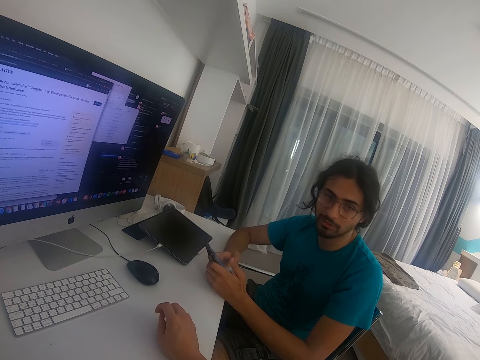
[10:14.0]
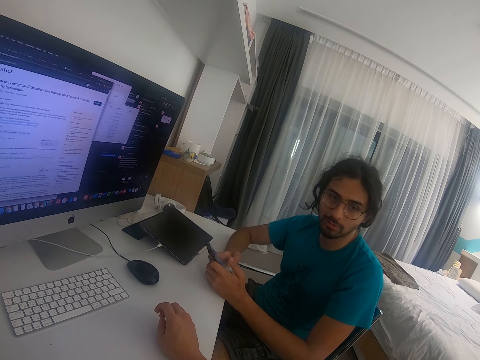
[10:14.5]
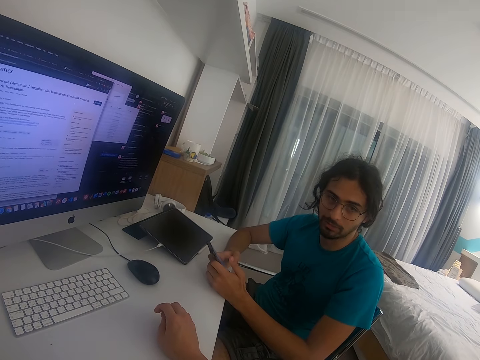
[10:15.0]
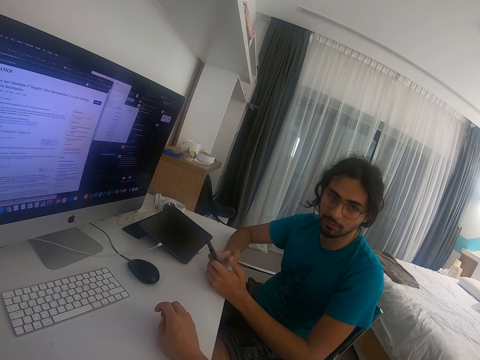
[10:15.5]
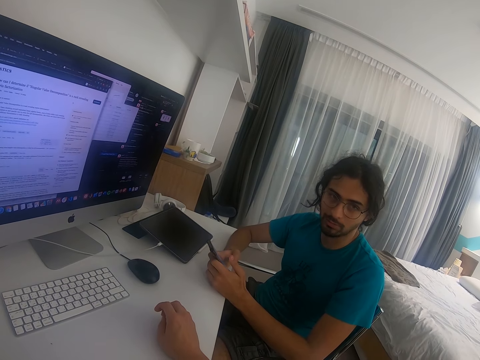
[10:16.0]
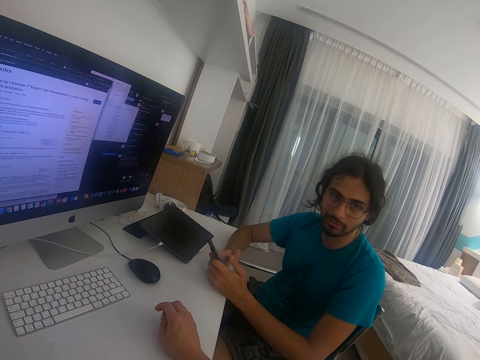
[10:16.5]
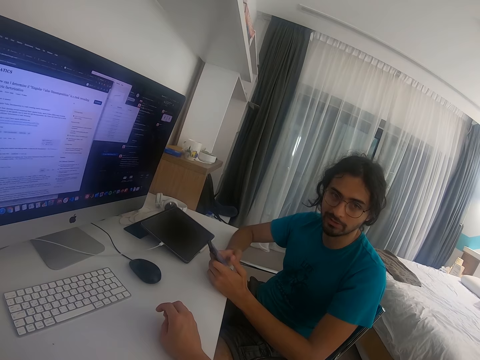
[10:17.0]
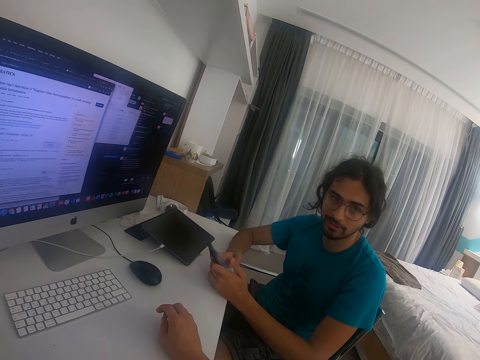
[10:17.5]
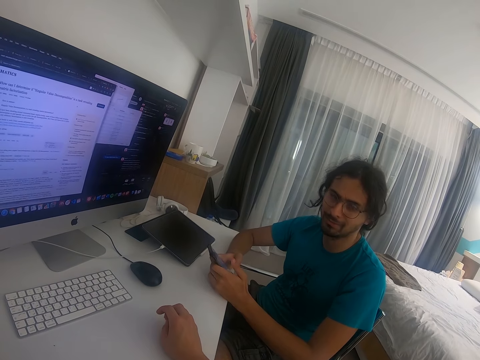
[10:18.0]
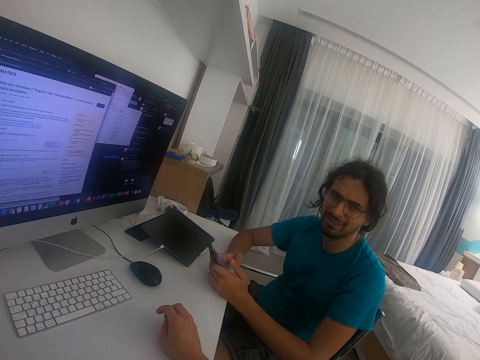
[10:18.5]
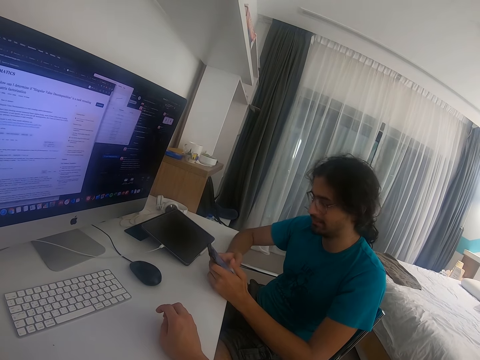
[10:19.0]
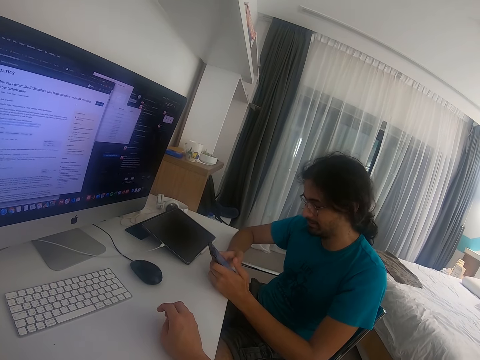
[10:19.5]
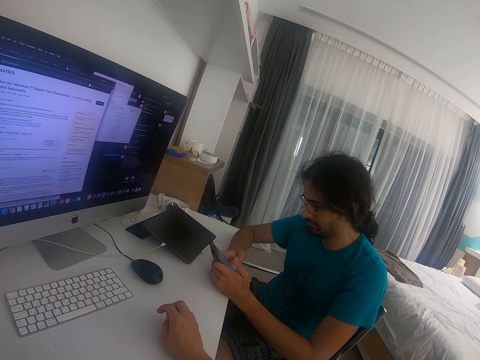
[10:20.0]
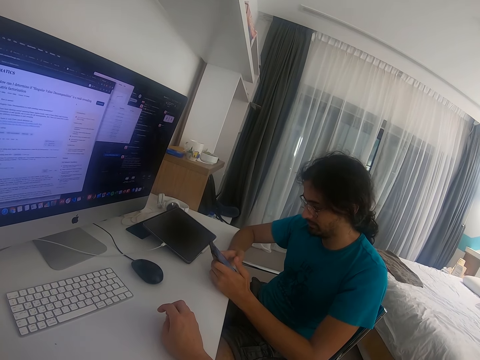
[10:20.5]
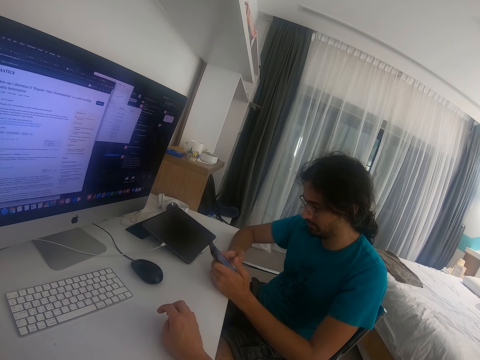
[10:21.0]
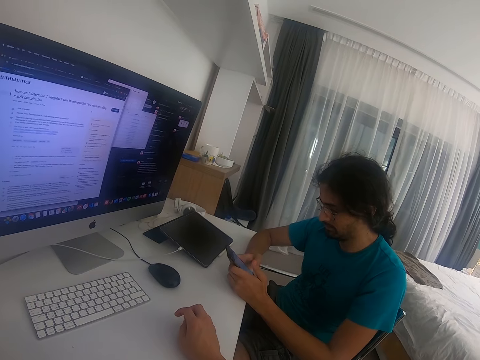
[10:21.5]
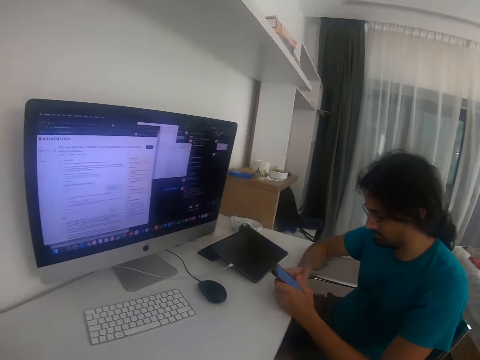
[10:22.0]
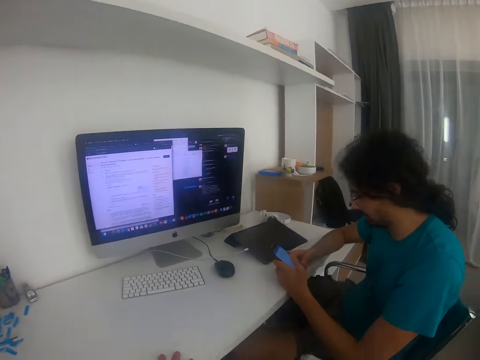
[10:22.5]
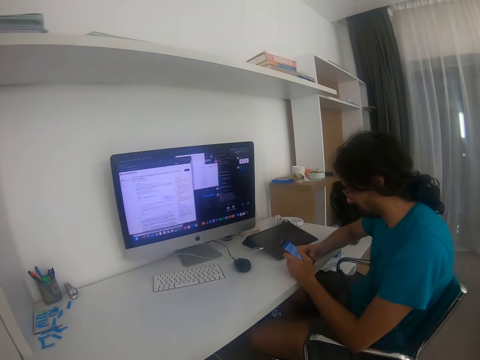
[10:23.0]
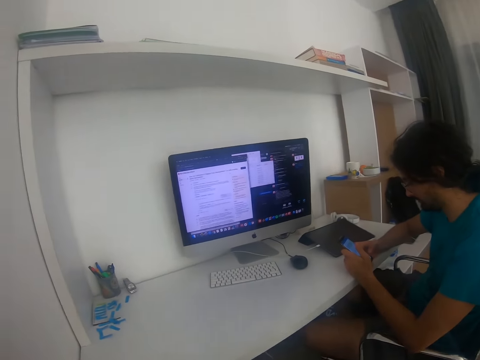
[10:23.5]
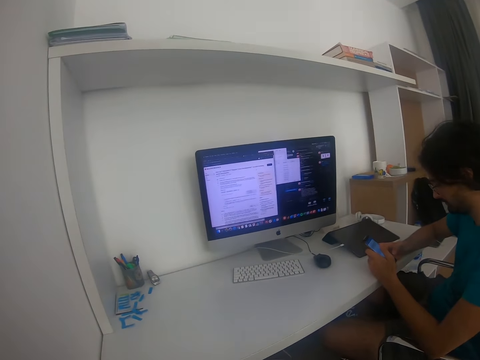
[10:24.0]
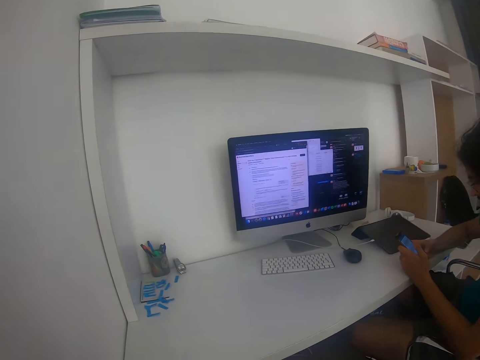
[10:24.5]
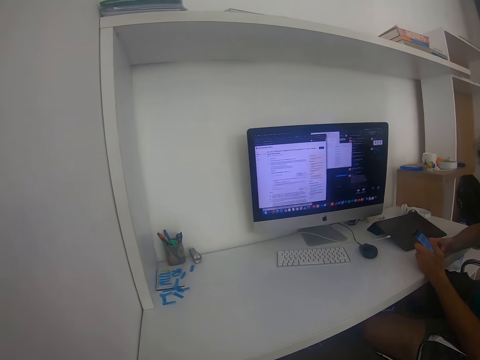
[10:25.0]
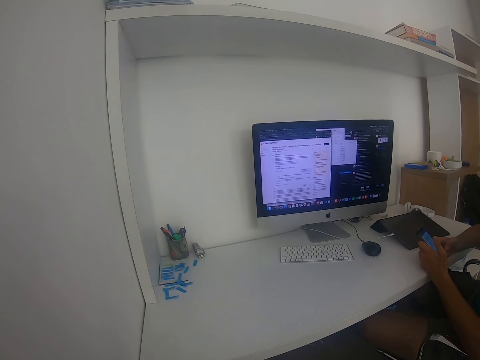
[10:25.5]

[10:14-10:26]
A man operates the phone.

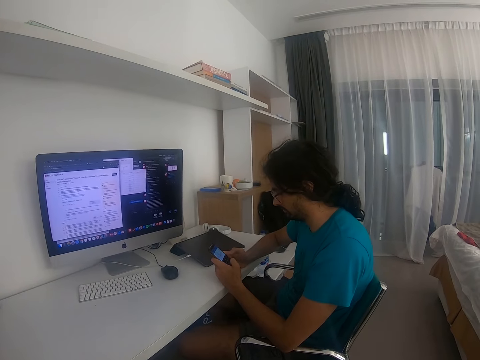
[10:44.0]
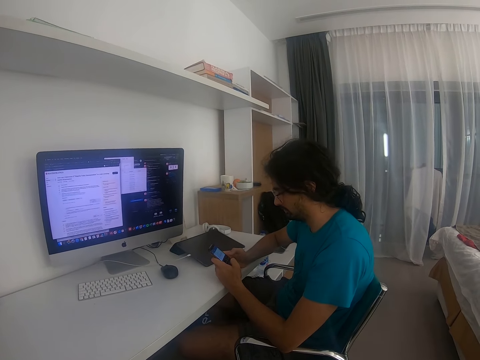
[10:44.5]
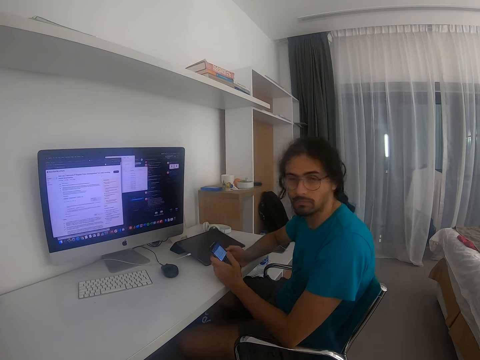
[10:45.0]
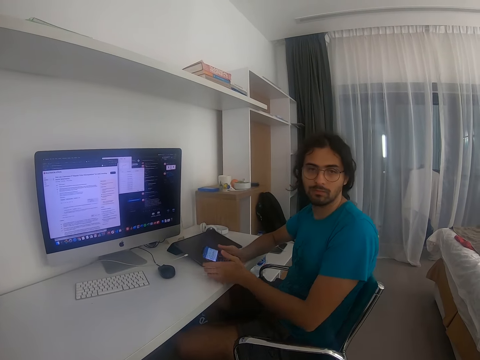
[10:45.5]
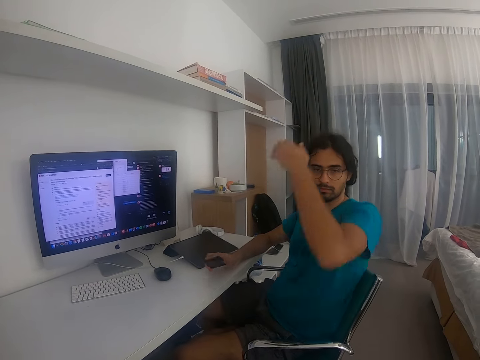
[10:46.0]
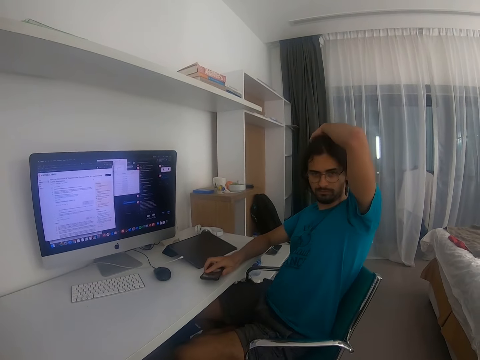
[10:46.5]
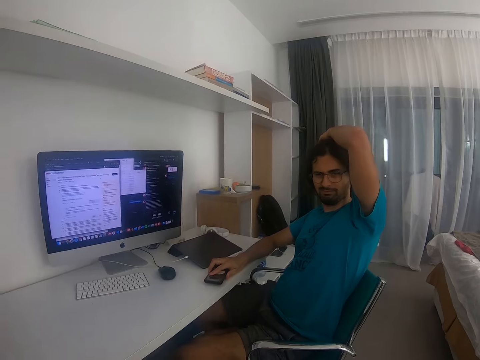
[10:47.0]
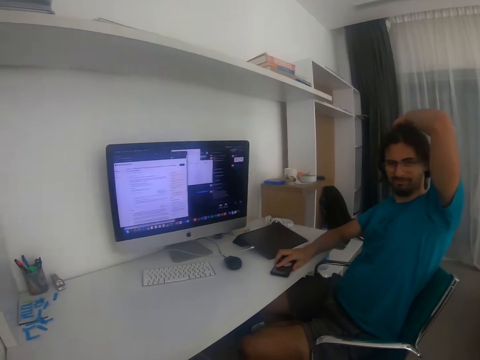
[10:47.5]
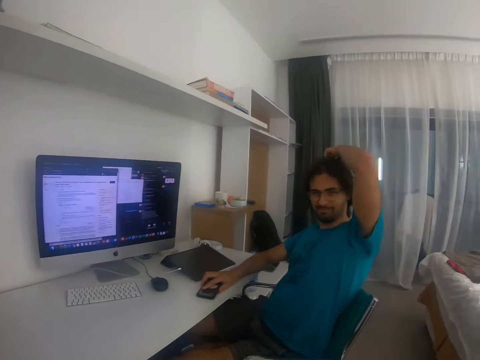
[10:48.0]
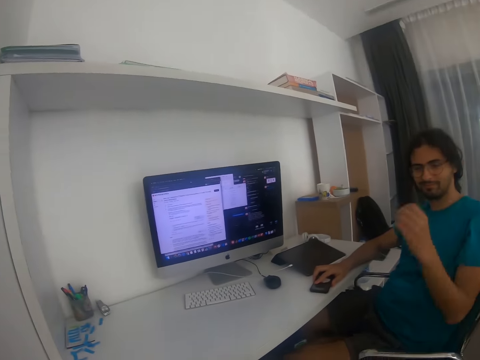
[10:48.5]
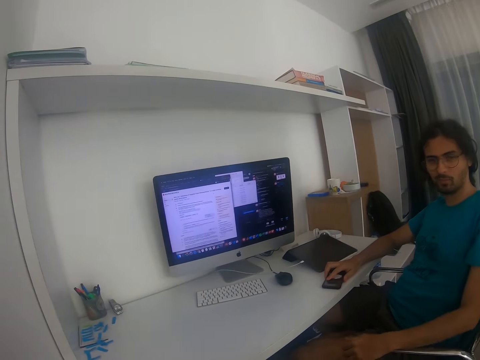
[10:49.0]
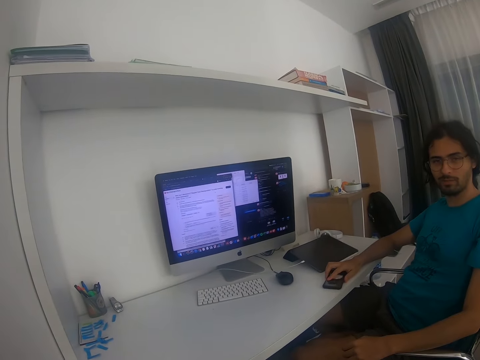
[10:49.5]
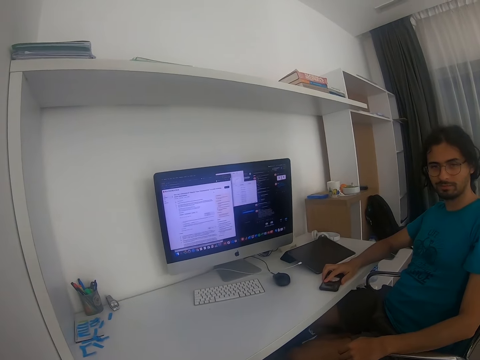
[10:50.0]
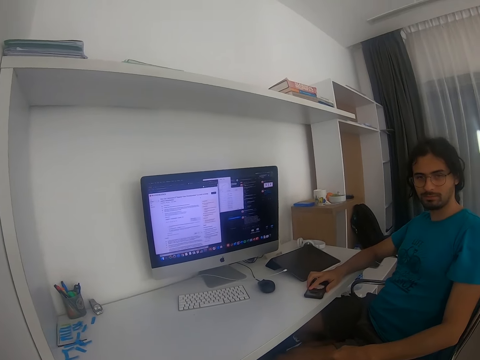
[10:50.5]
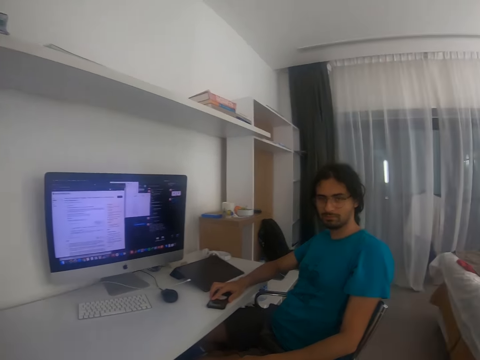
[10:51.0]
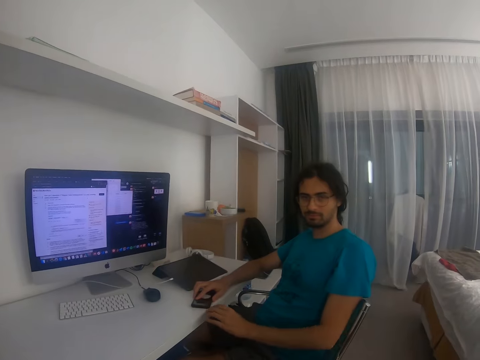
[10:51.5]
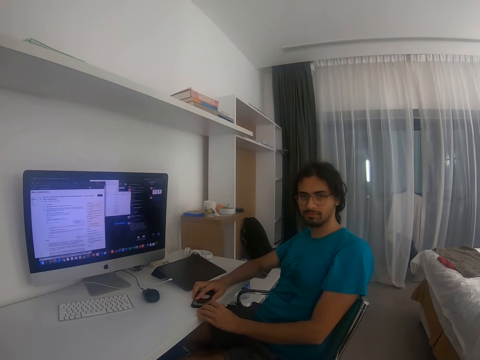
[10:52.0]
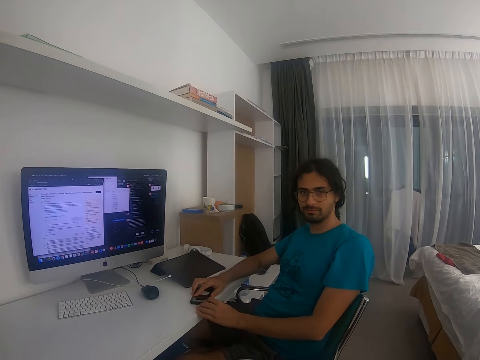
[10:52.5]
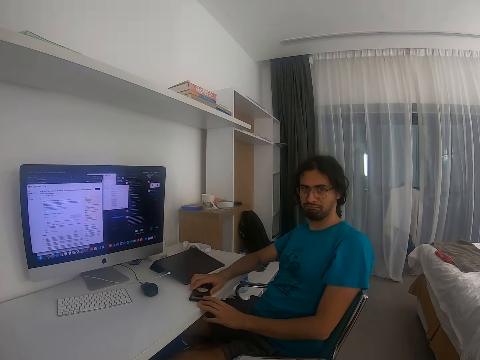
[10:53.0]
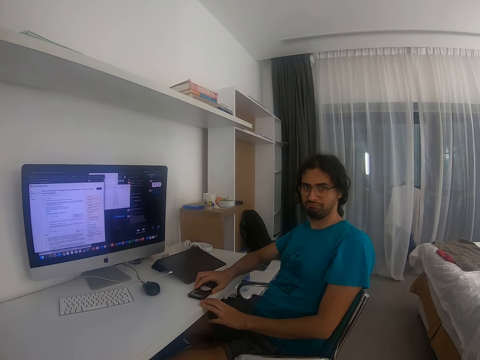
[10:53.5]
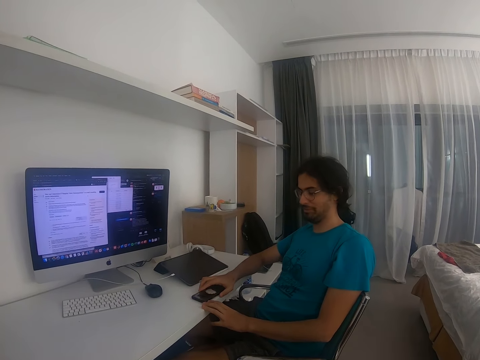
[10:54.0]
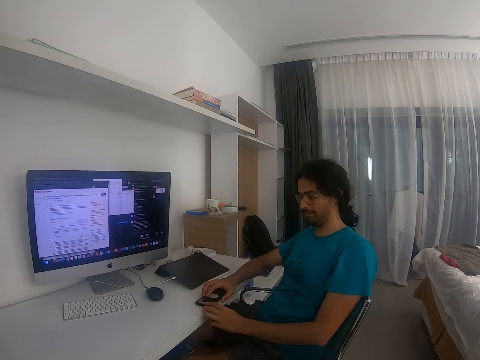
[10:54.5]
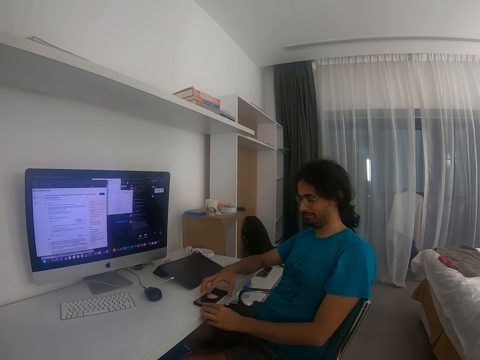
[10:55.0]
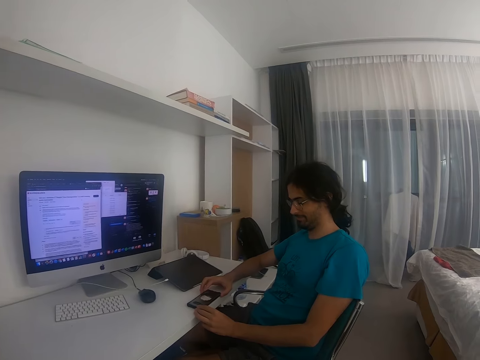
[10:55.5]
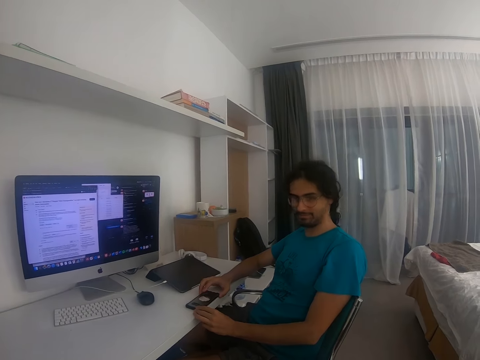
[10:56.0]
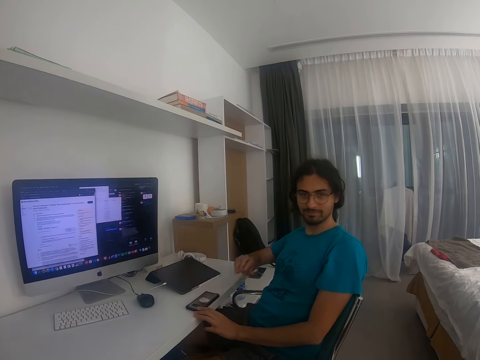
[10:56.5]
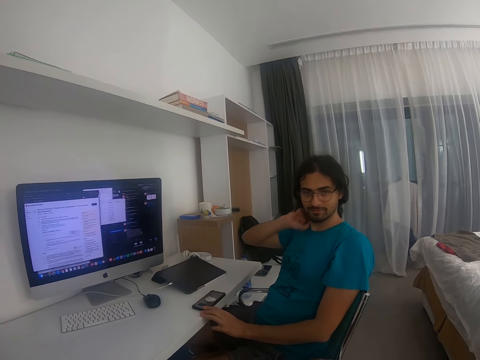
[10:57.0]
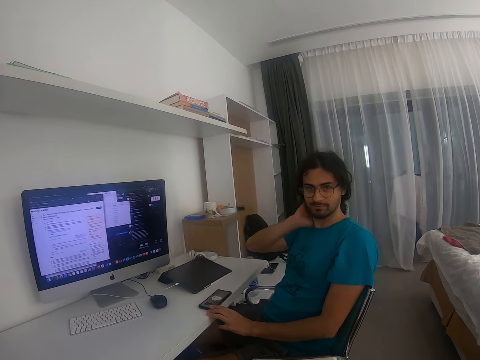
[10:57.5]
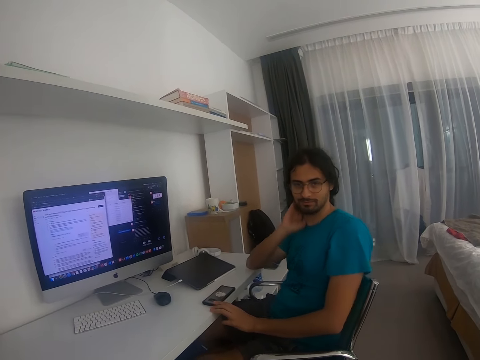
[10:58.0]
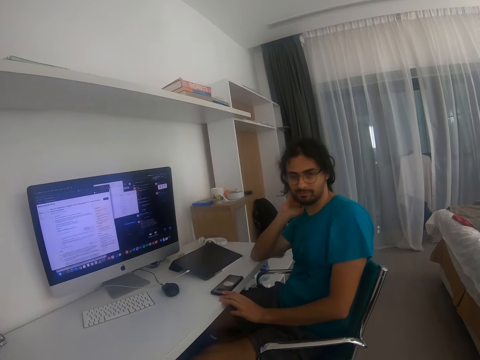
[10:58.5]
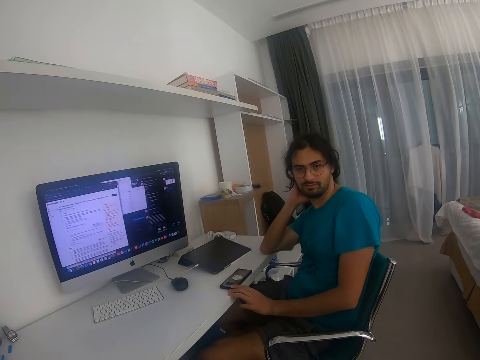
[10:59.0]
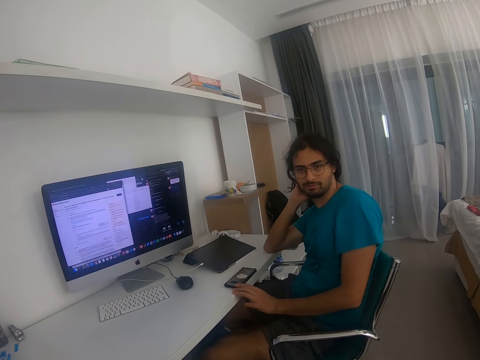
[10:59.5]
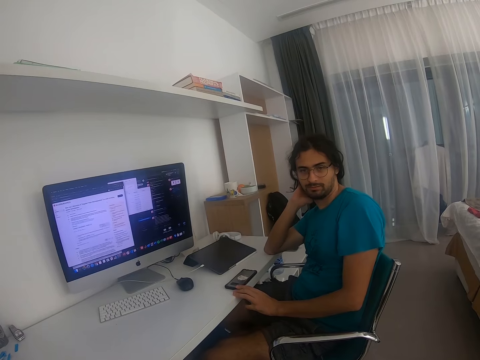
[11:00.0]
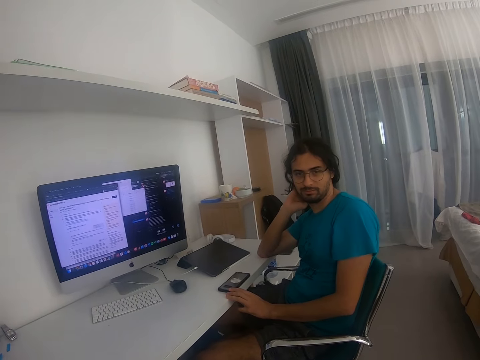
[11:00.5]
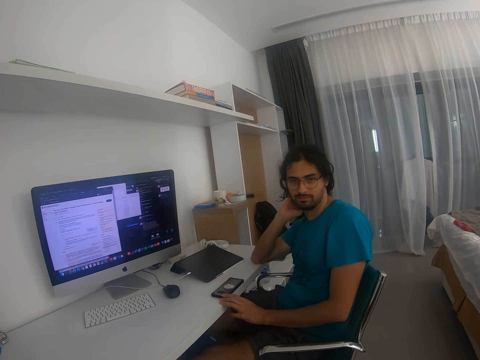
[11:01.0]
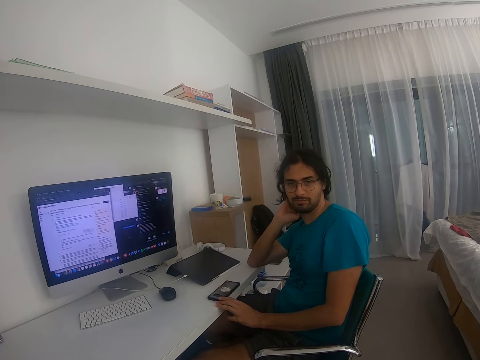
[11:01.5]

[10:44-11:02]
A man puts the phone on the table. The man puts his hand on his head. The man places his hand on the arm of the chair. The man moves the phone on the table. The man touches his neck.
